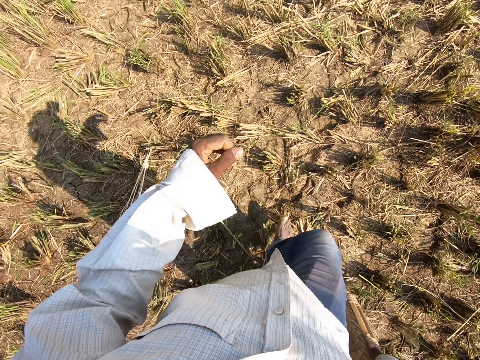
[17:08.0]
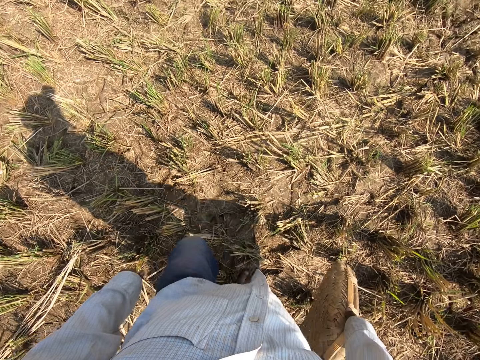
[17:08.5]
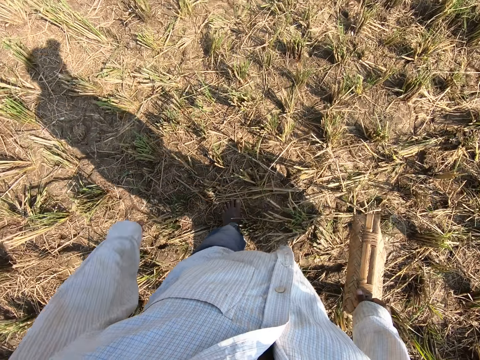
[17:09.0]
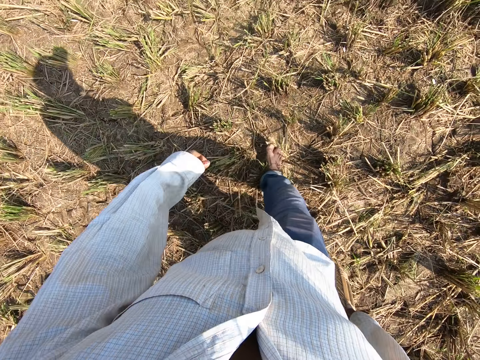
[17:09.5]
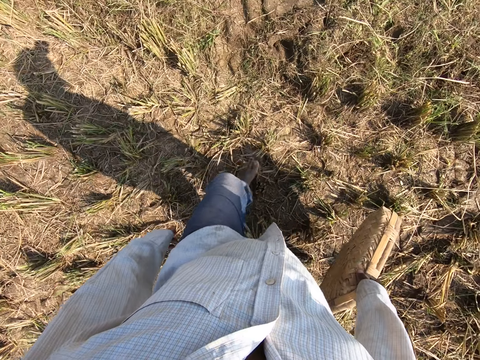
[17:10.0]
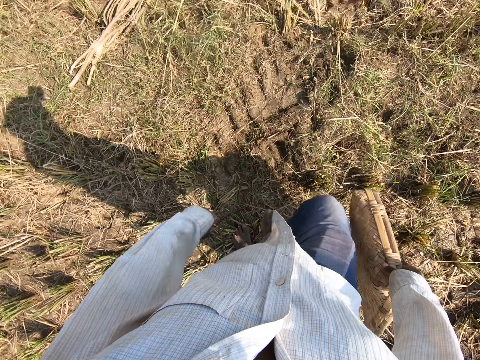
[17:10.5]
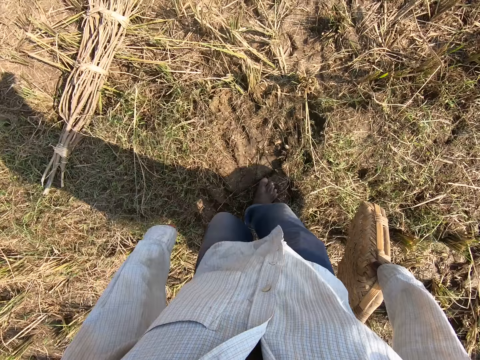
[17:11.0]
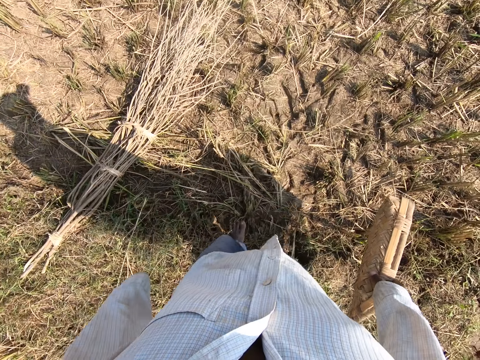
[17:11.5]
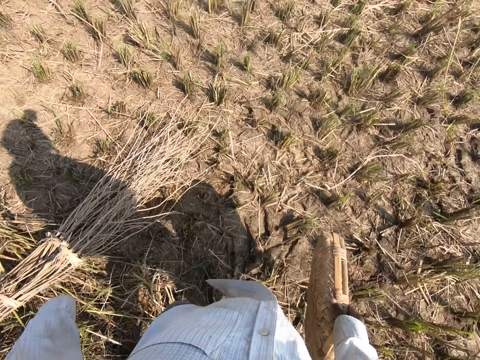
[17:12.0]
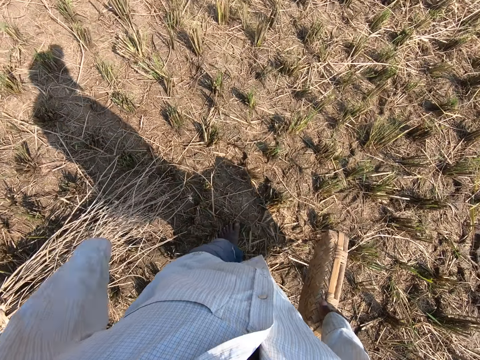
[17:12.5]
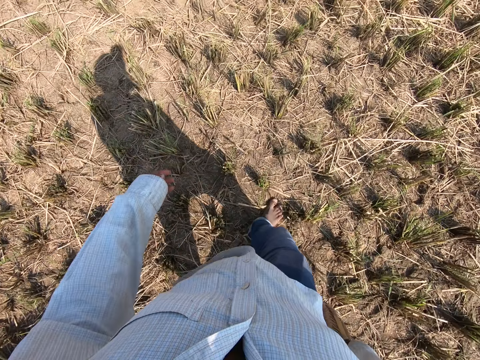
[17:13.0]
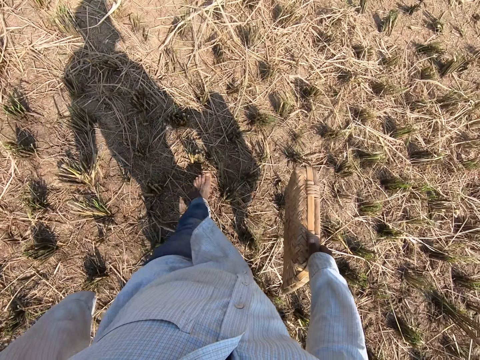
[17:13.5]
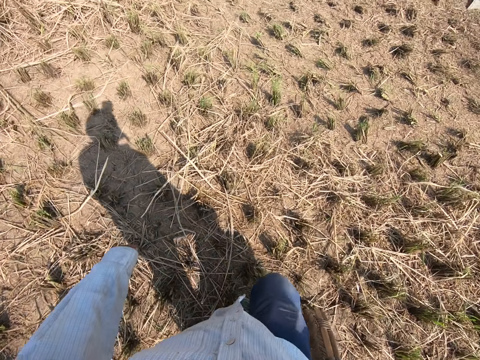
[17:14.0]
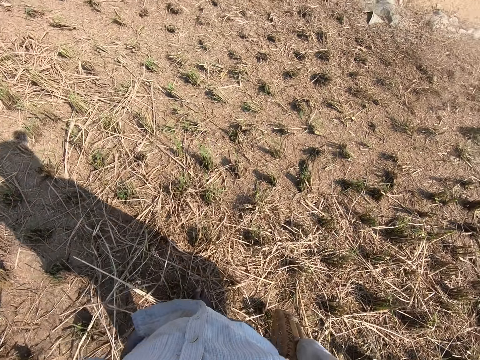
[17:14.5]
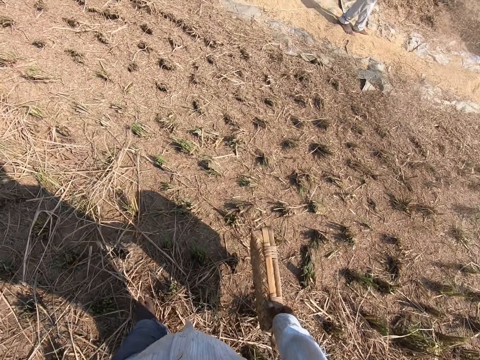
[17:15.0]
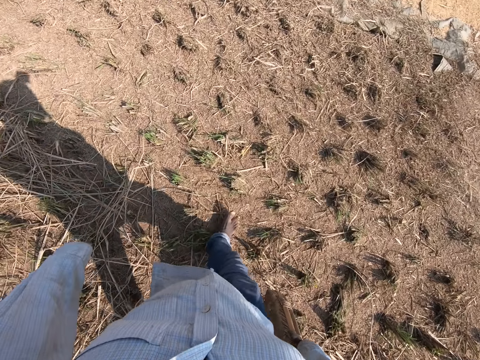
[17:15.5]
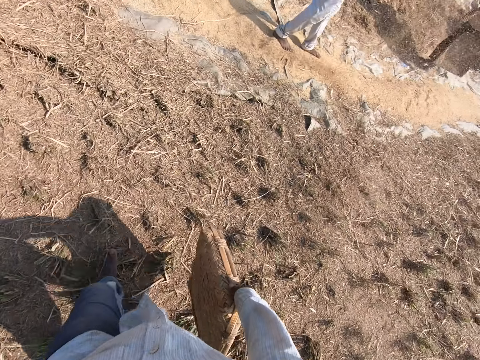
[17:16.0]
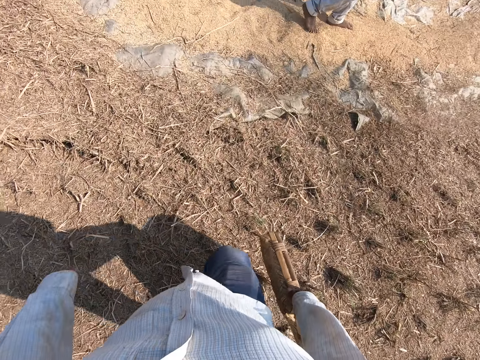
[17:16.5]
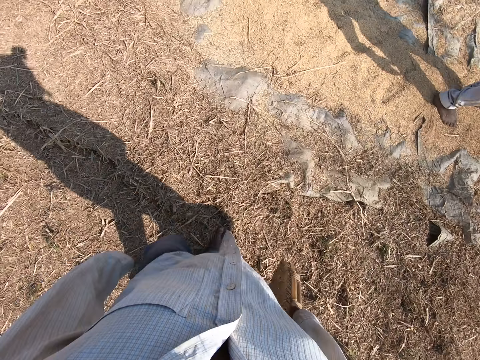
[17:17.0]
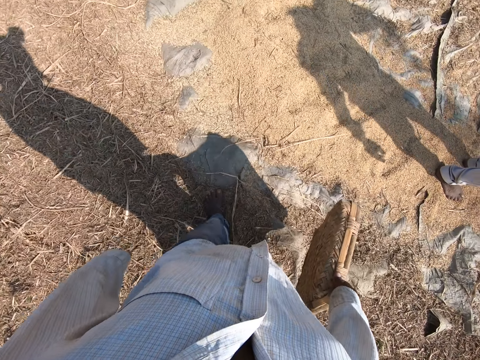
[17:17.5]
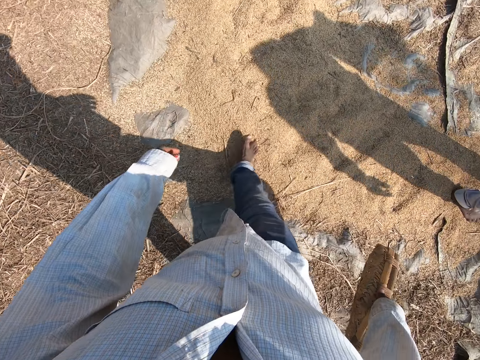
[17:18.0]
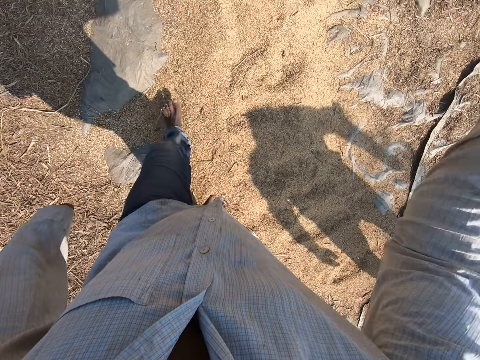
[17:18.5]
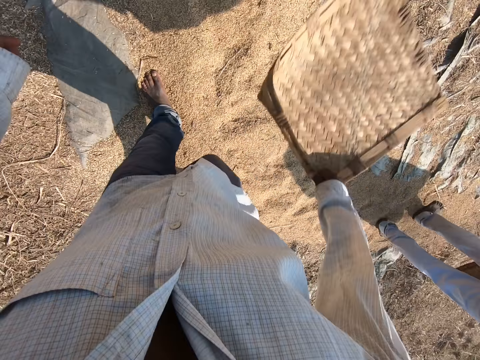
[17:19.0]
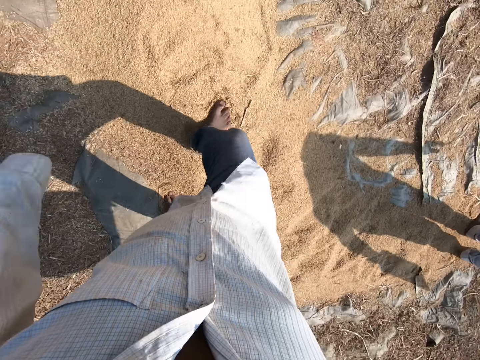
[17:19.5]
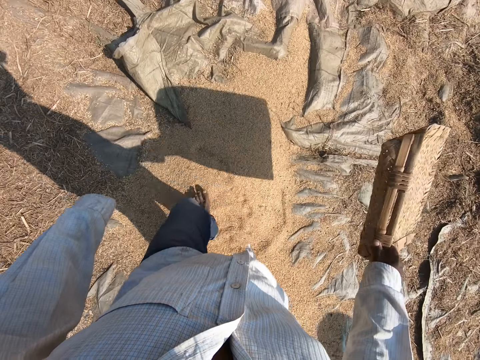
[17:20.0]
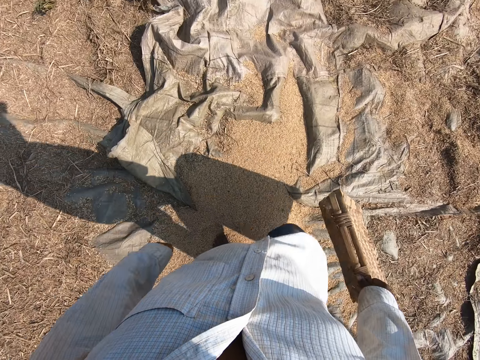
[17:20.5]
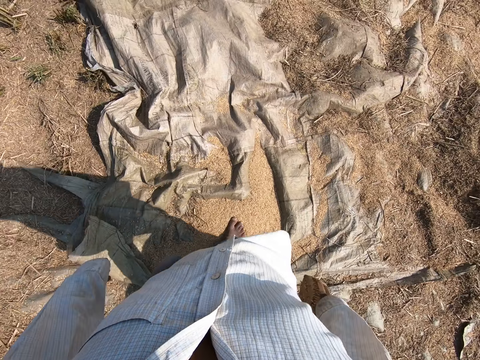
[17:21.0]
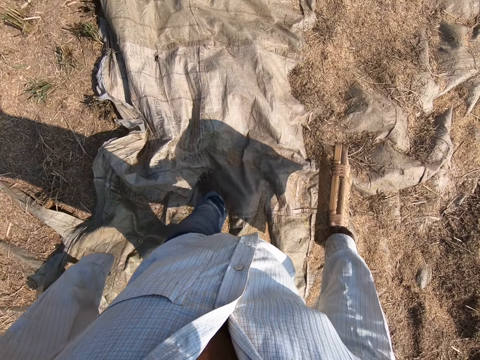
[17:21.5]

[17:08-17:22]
The camera wearer walks on the farm. They talk. A person winnows the grains. The camera wearer walks on the farm. They walk on the grains, blow air in the grains with the winnowing basket and wave the tray basket. They walk on the grains.

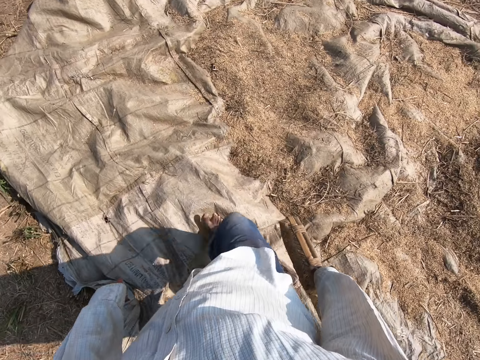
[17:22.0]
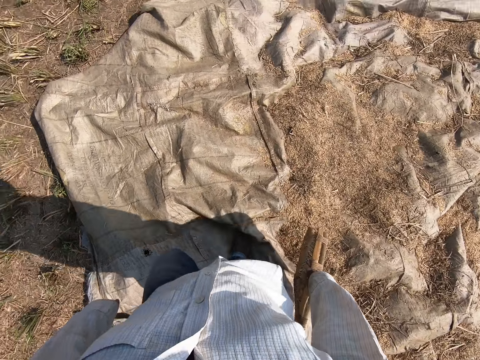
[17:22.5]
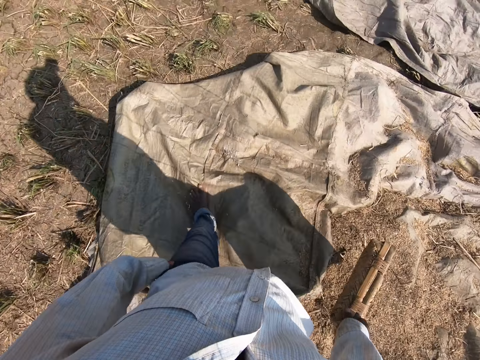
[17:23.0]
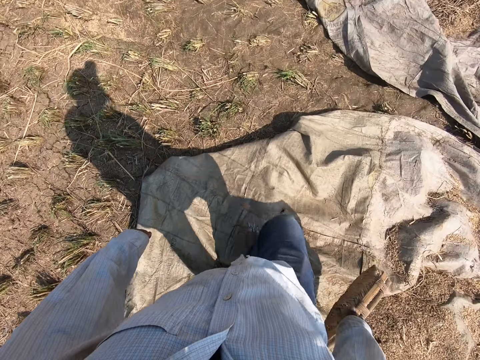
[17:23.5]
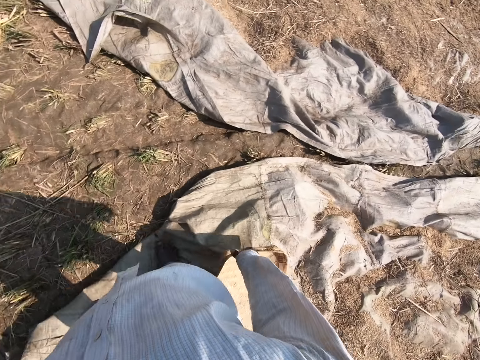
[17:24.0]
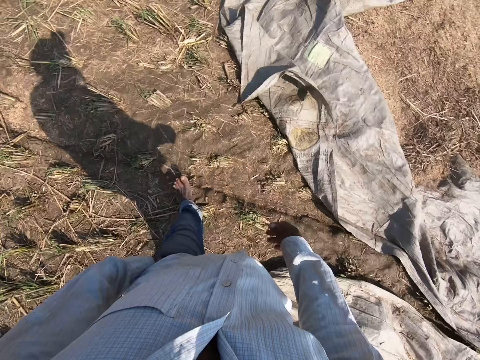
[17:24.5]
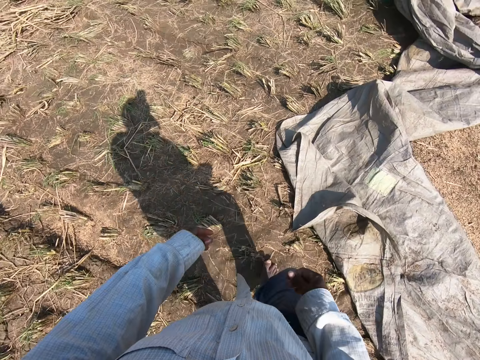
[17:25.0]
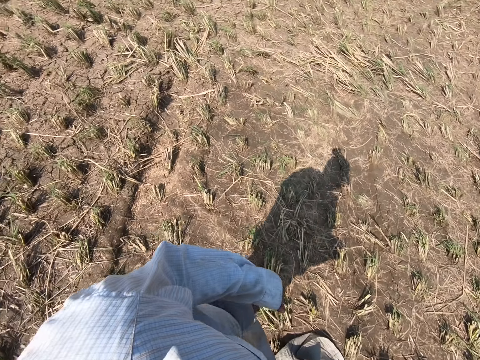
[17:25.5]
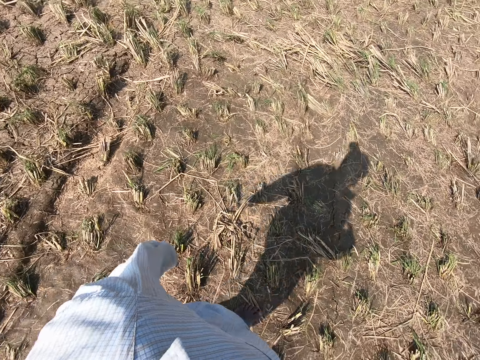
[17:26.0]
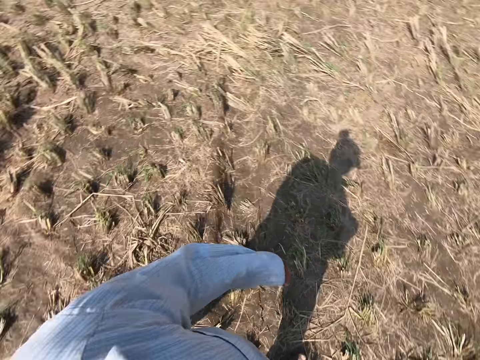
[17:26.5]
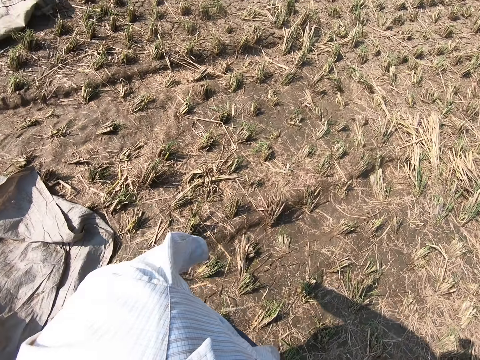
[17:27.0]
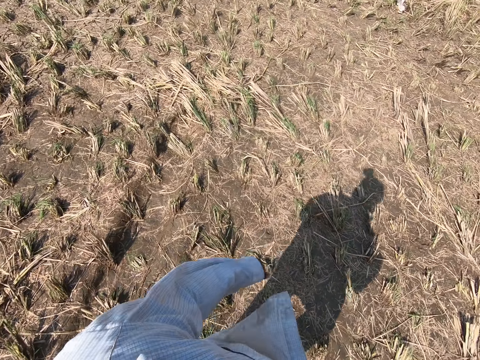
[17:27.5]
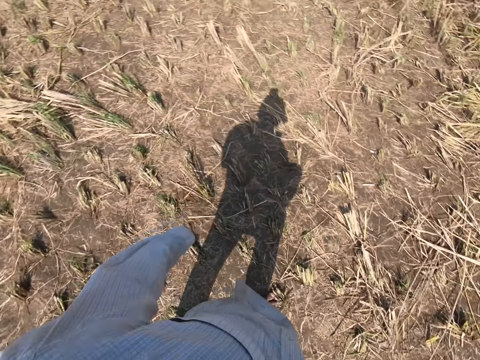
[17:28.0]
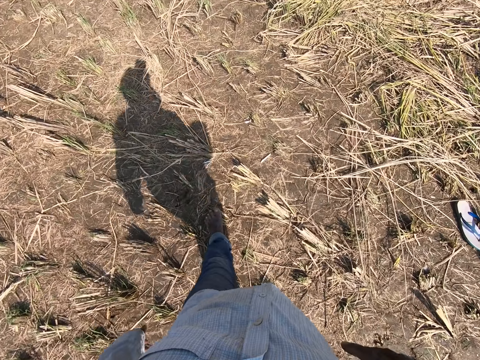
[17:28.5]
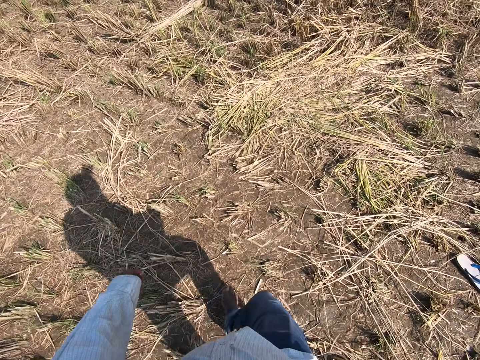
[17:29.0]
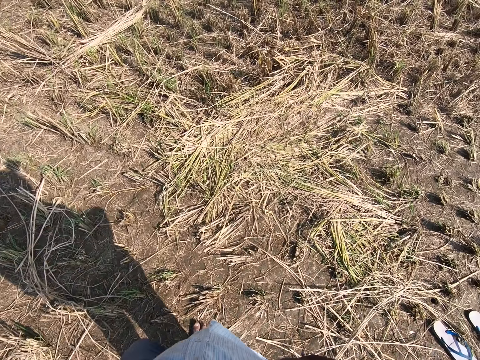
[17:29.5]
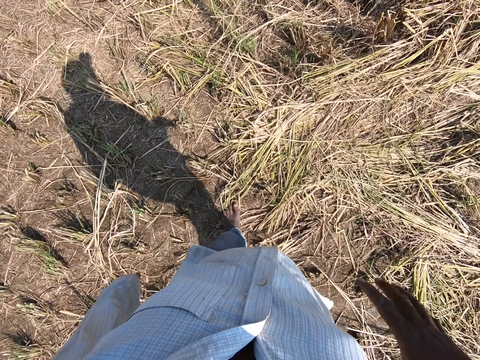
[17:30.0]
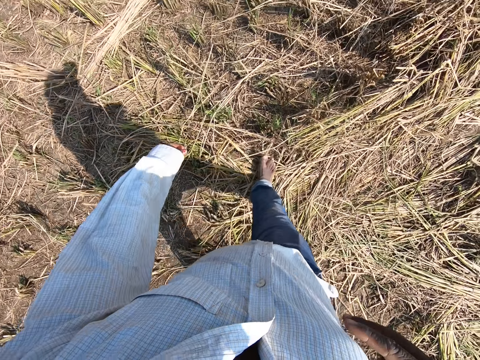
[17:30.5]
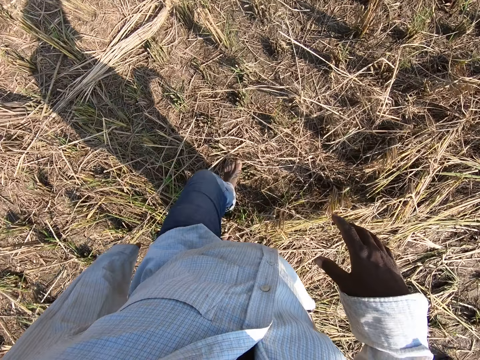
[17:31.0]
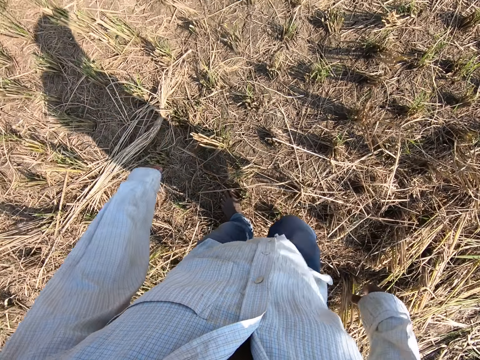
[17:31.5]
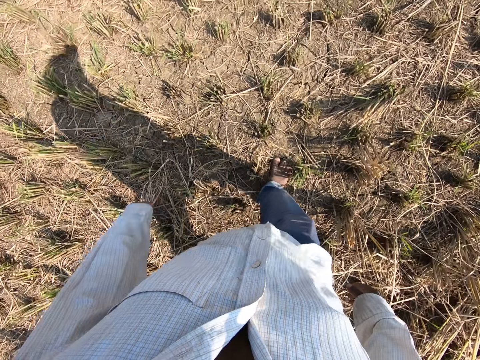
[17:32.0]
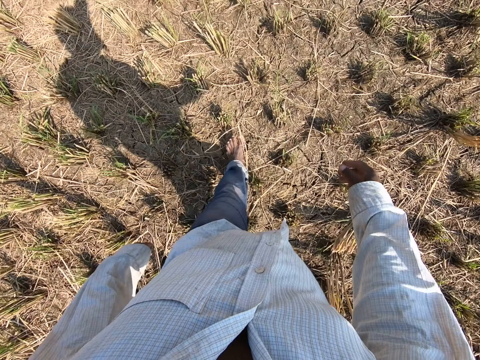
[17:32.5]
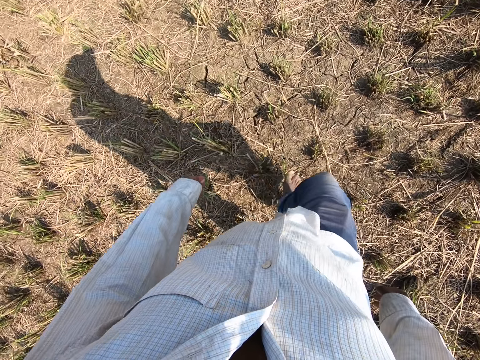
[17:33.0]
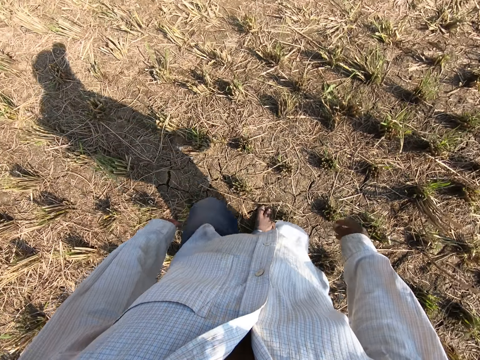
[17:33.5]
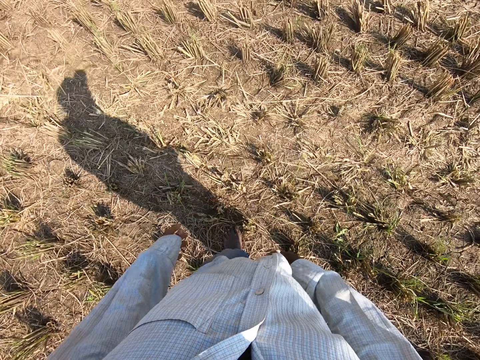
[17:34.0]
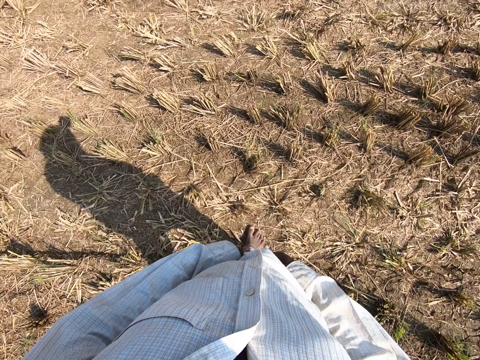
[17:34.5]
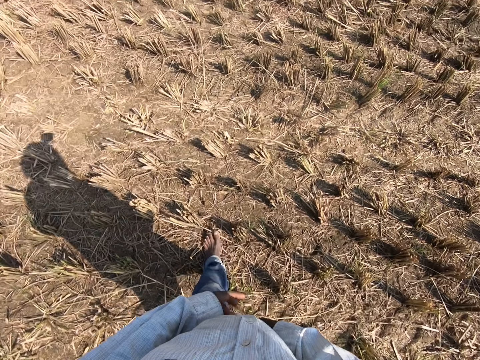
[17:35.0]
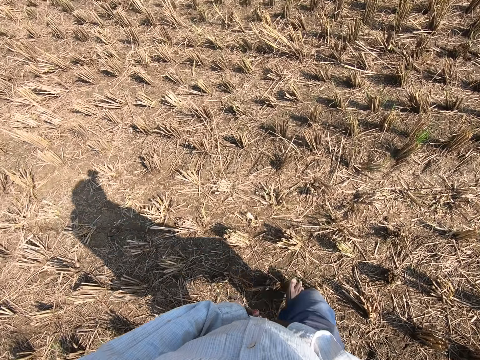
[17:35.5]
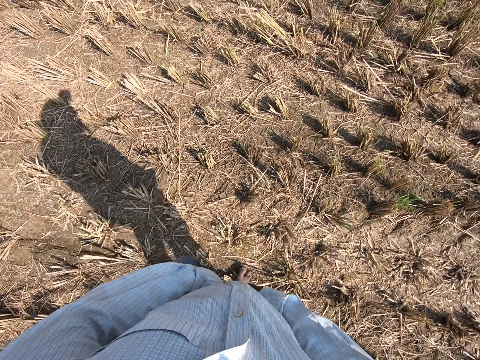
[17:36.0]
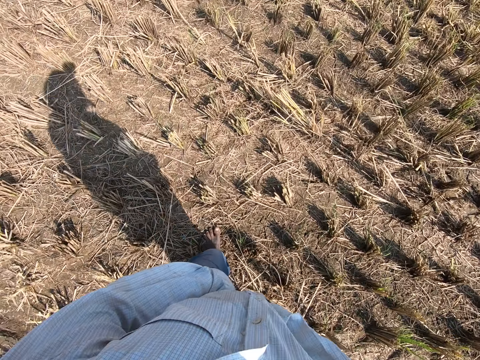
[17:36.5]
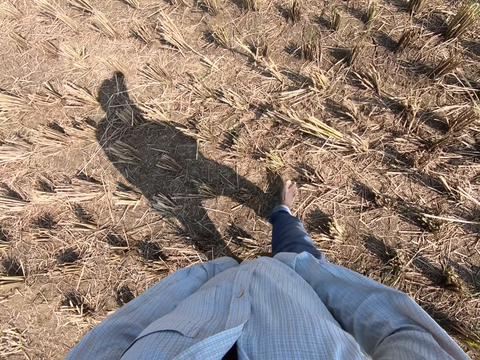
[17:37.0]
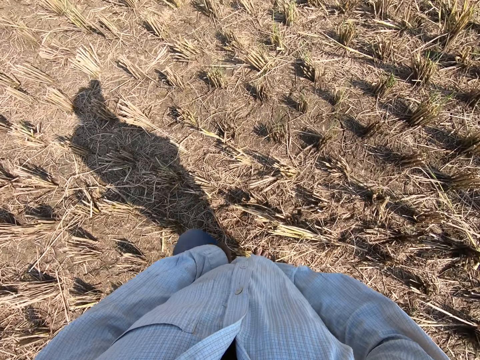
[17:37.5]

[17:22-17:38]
The camera wearer walks on the sack. He drops the winnowing basket on the sack. He walks on the farm and looks around. He walks on the farm. He talks. He fixes his pants zip.
